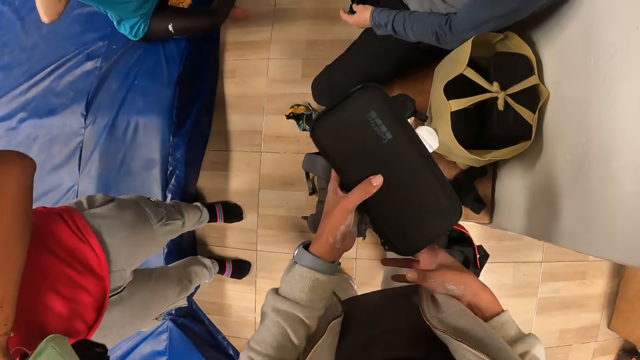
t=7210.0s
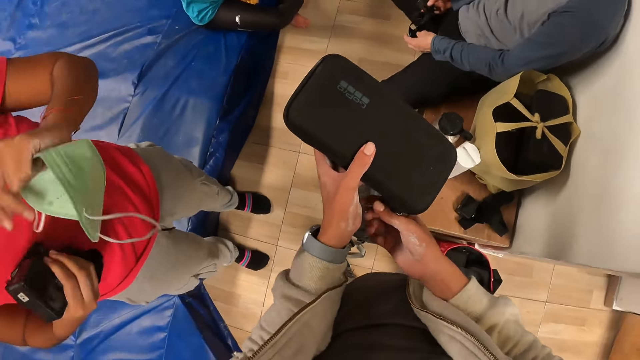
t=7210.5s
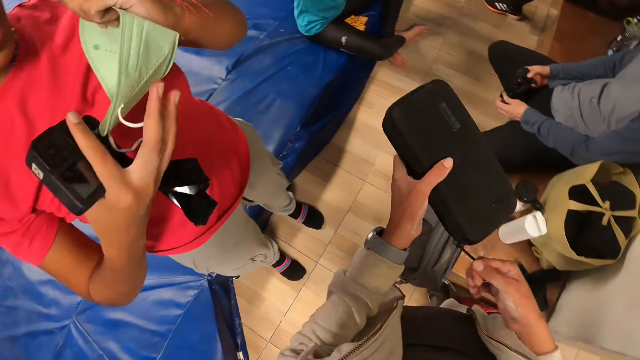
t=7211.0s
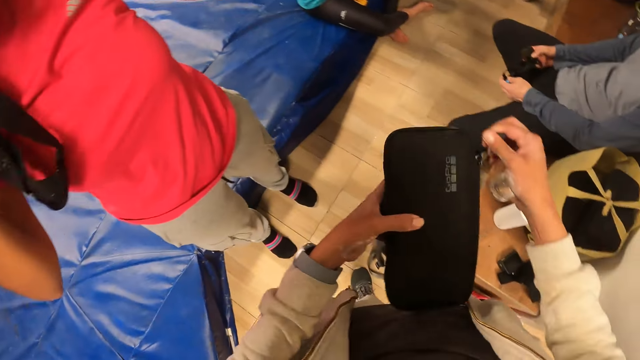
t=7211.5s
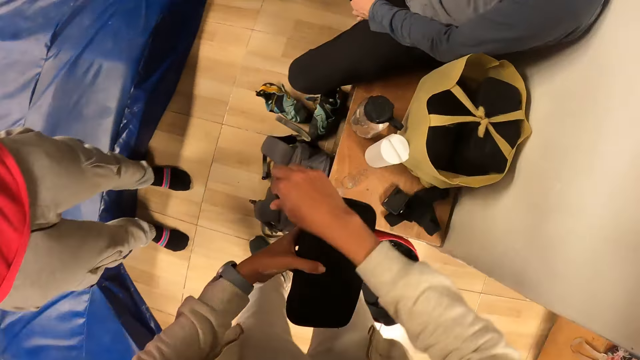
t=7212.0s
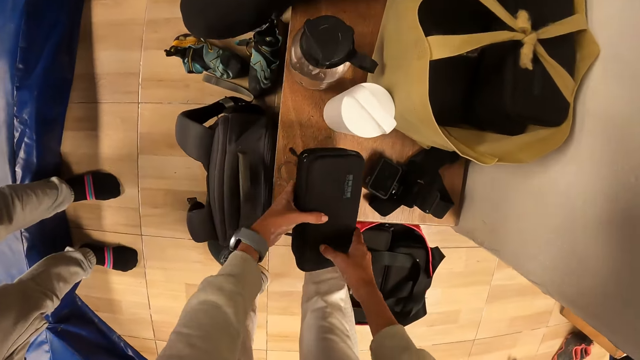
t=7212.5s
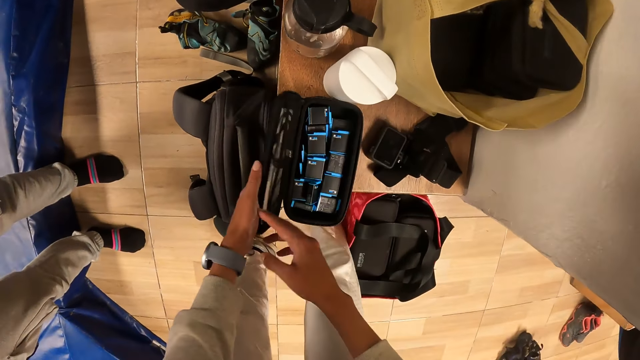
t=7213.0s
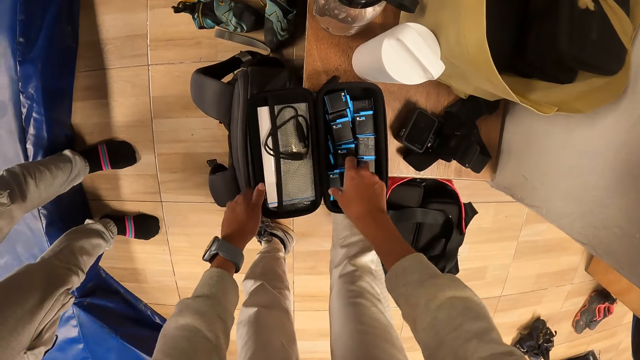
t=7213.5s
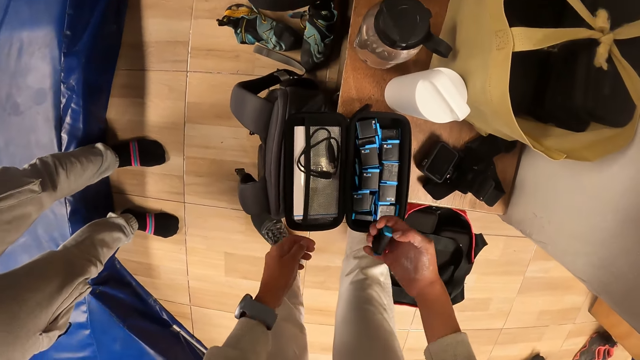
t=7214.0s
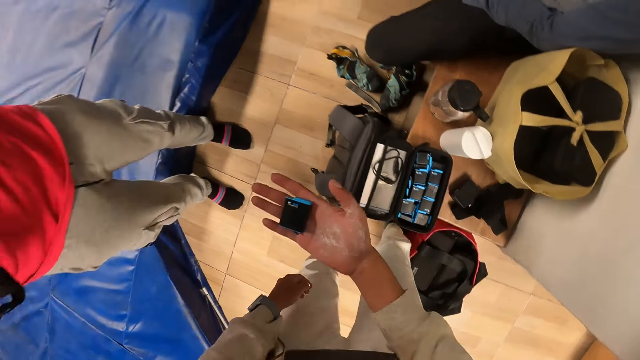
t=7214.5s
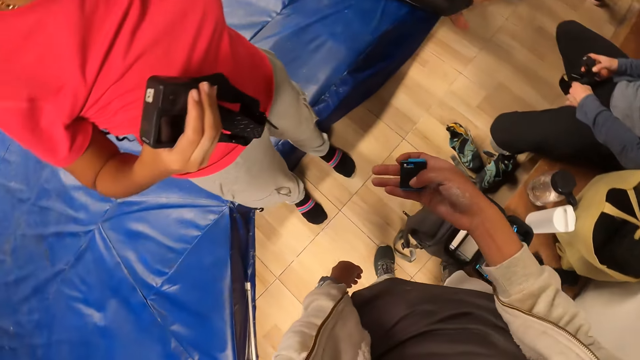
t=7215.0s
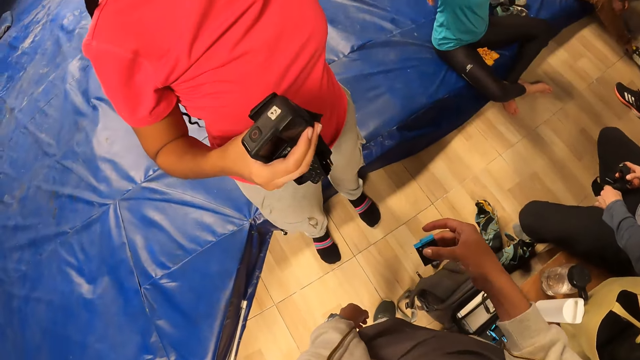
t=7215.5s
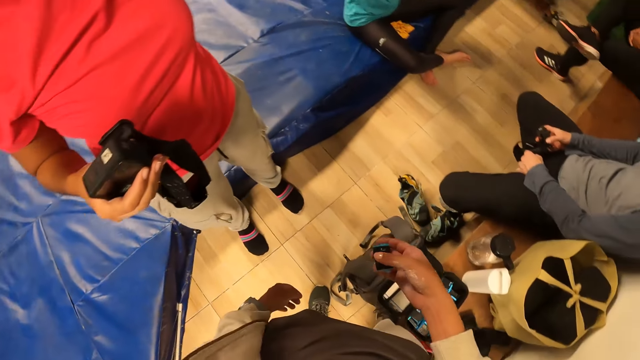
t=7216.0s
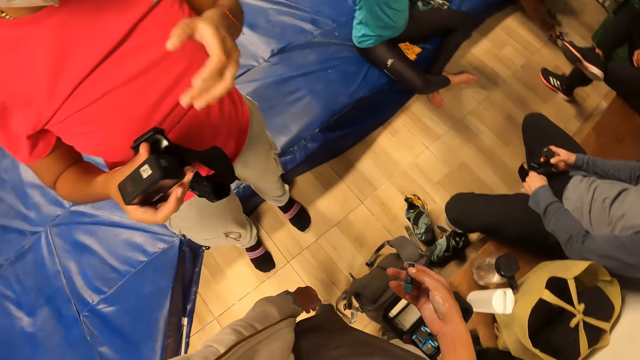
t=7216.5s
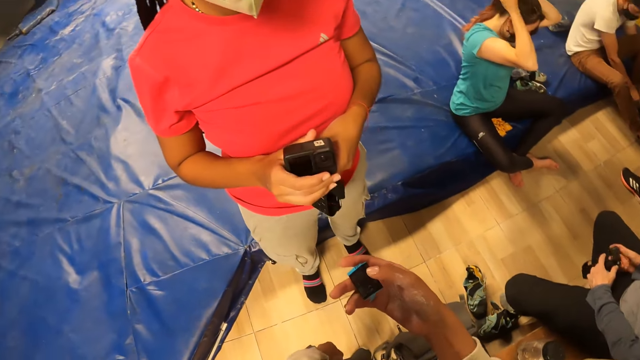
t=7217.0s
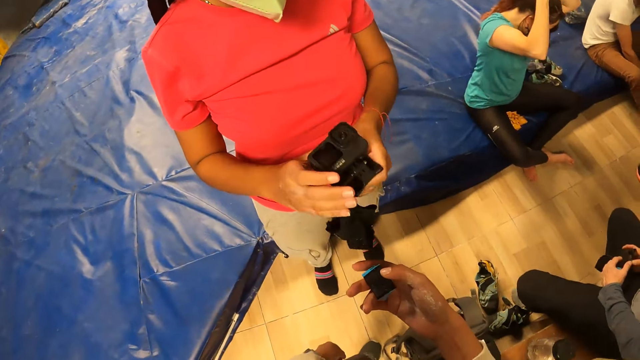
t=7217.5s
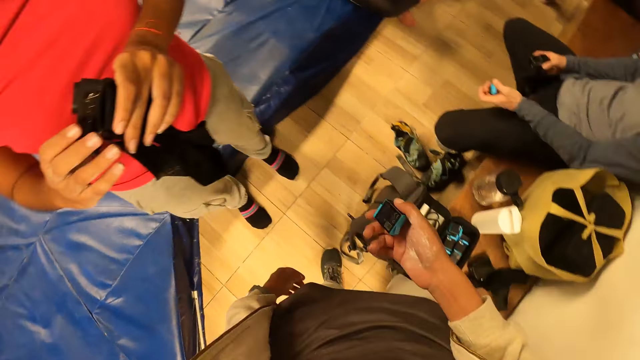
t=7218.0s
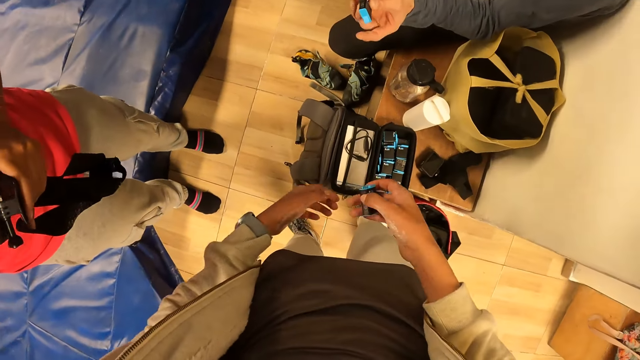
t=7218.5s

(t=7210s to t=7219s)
The camera wearer passes the purse from his right hand to his left hand. He unzips the purse with his right hand. He drops the purse in his left hand on the shelf. He opens the purse with his right hand. He picks a battery from the purse with his right hand. He shows the battery in his right hand to the woman.

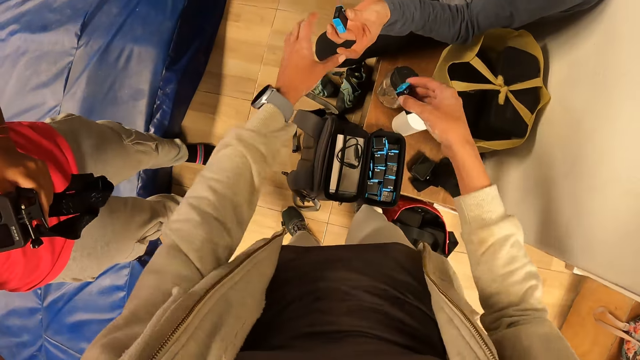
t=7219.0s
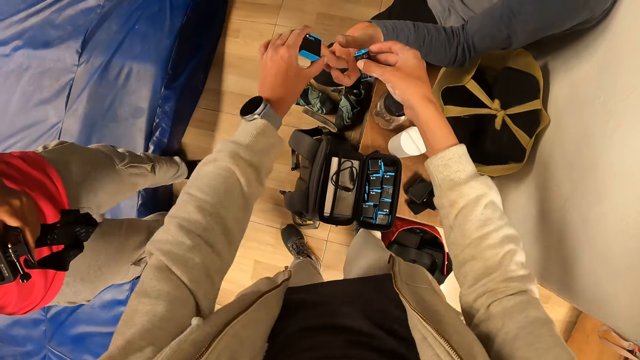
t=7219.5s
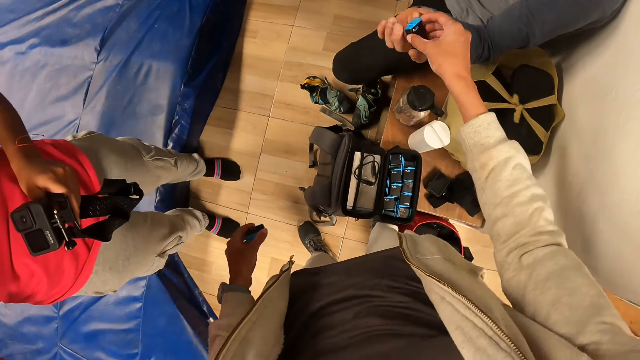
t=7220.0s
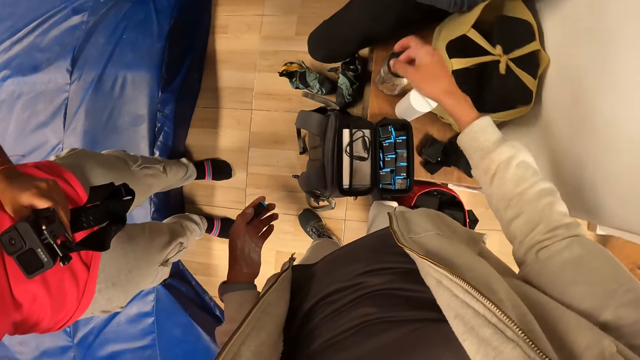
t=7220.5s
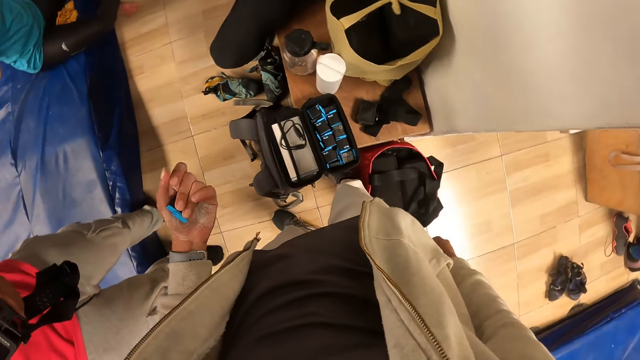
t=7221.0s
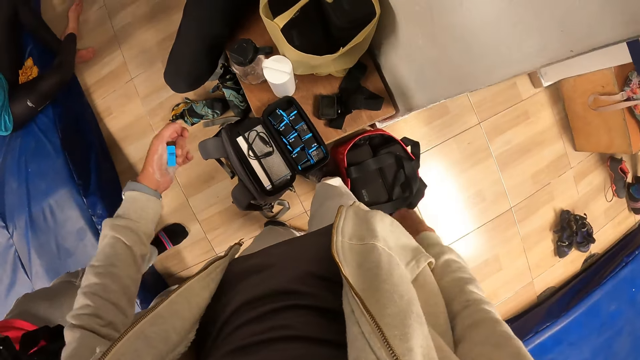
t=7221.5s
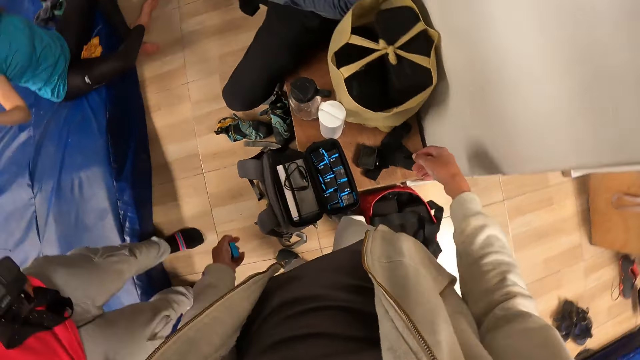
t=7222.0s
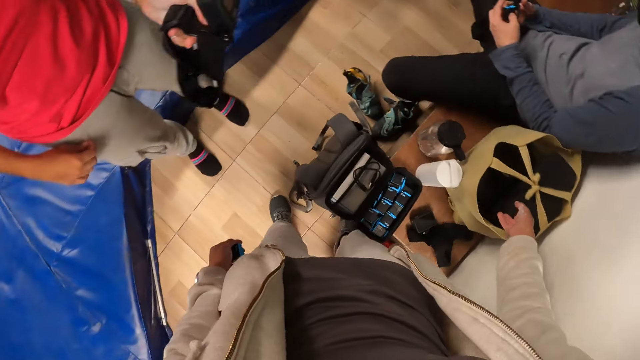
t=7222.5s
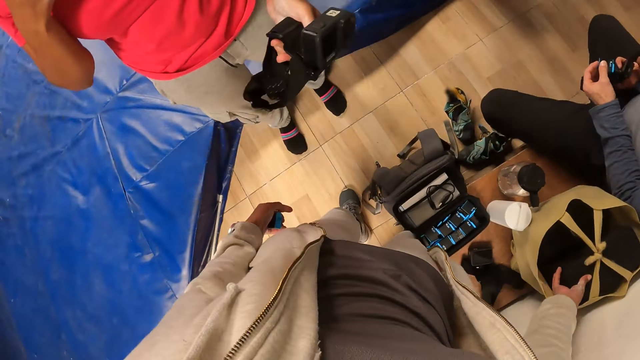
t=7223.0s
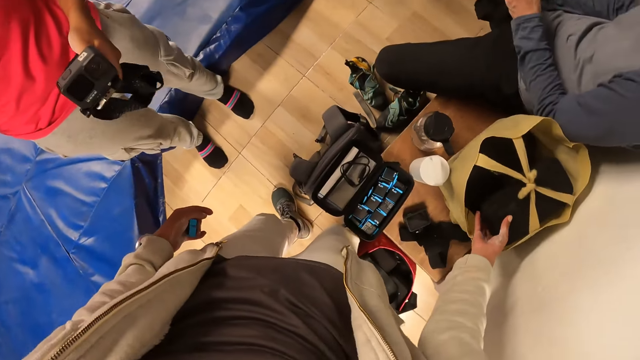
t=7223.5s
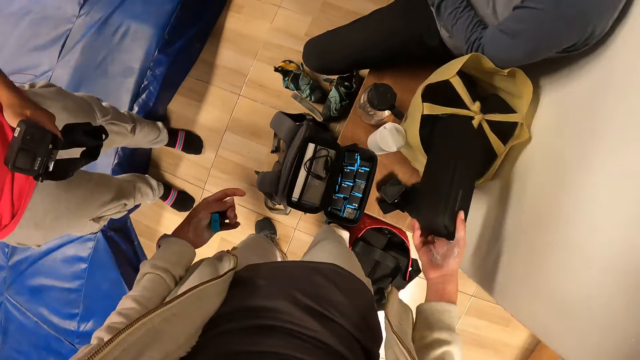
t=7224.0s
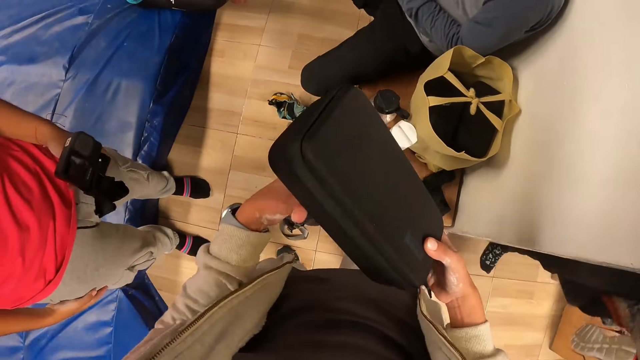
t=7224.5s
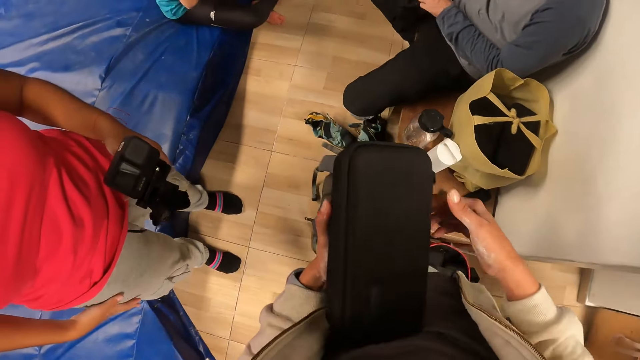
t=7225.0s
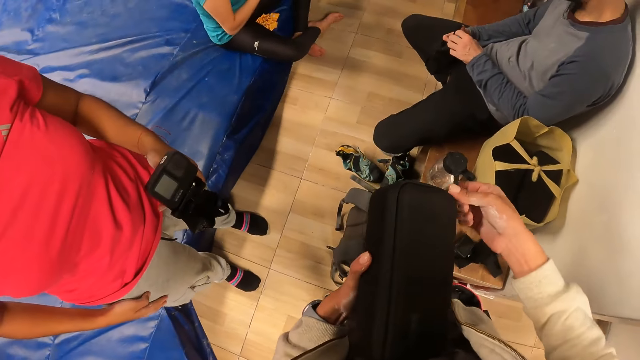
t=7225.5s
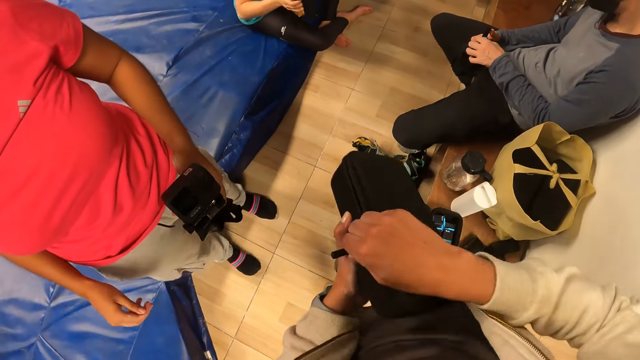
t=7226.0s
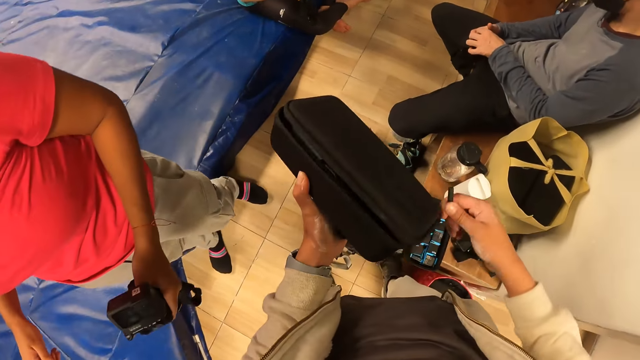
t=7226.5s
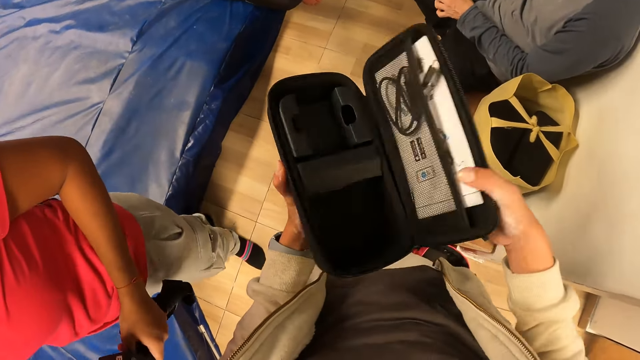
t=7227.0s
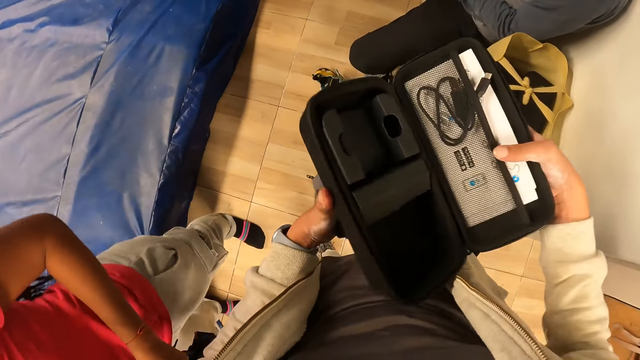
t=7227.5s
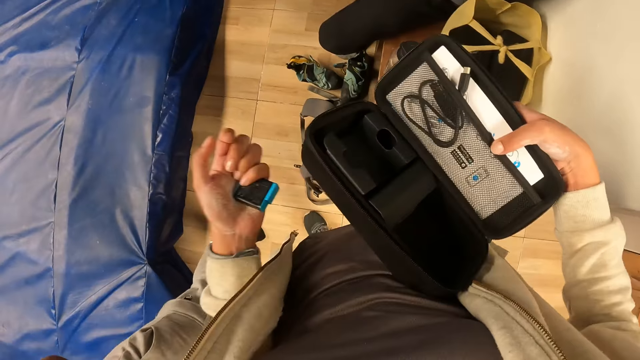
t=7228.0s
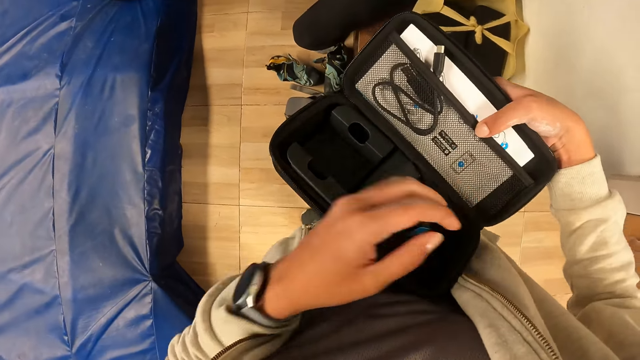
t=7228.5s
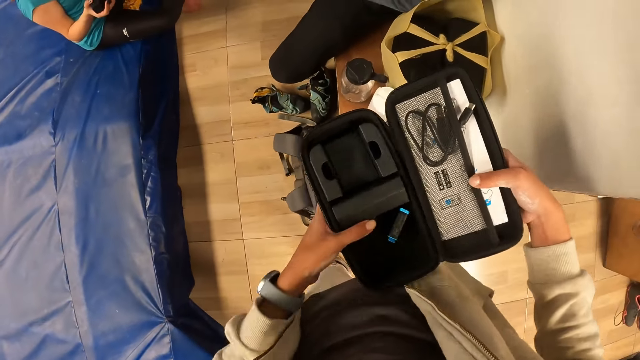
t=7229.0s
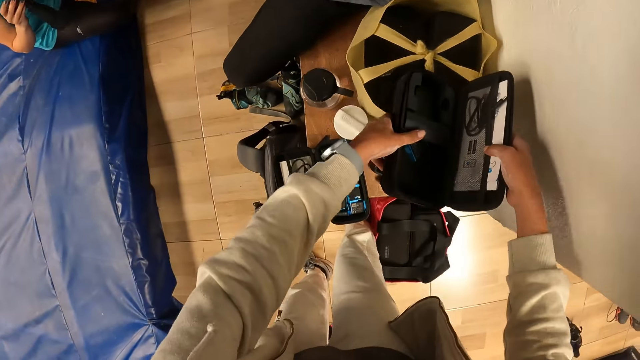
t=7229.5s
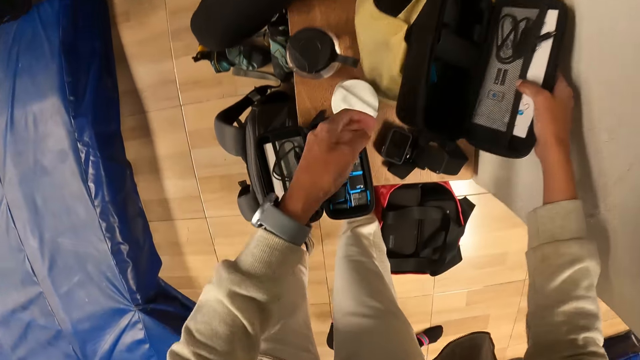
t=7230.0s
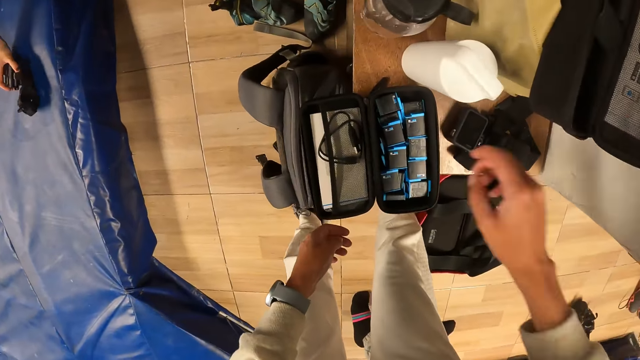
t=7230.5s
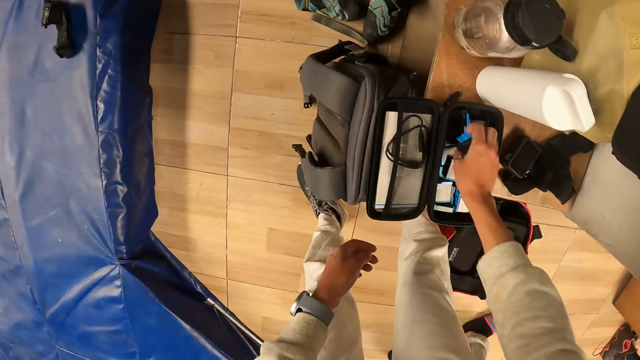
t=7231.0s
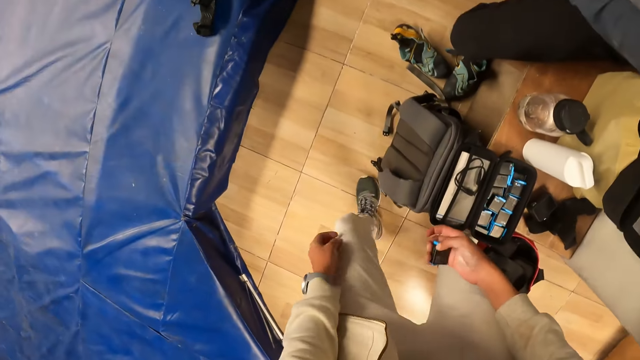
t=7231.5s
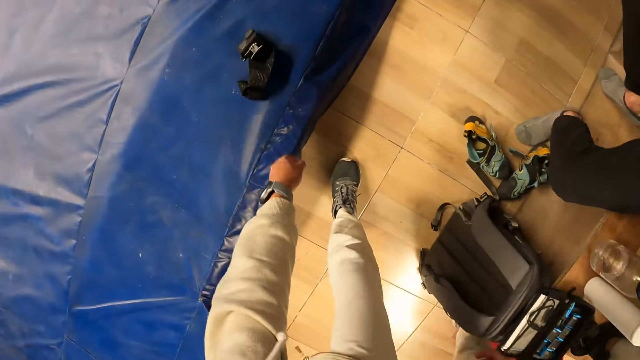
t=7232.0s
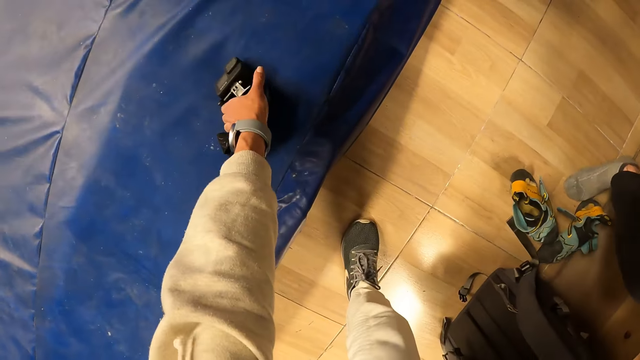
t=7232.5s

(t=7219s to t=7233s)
The camera wearer collects a battery from a man with his left hand. He gives the man the battery in his right hand. He picks a purse with his right hand from the brown bag on the shelf. He opens the purse with his right hand. He drops the battery in his left hand in the purse in his right hand. He drops the purse on the brown bag with both hands. He picks the battery from the purse with his right hand. He picks a camera from the bouldering bed with his left hand.
